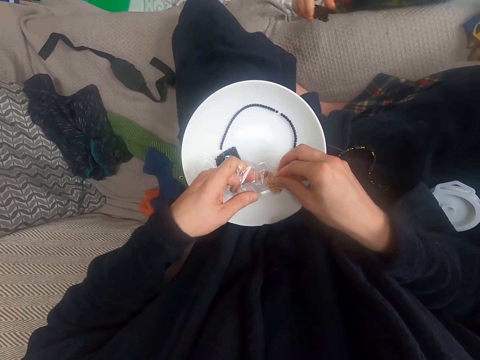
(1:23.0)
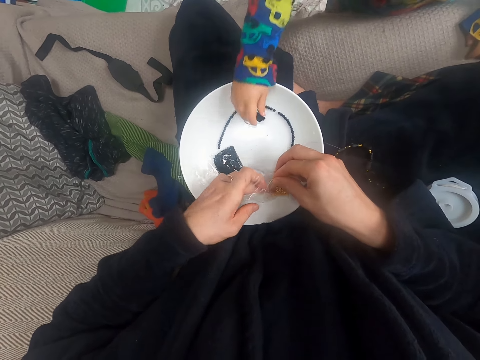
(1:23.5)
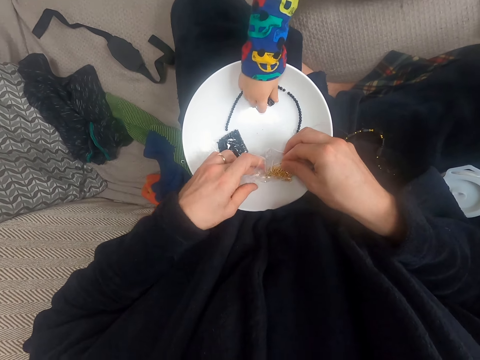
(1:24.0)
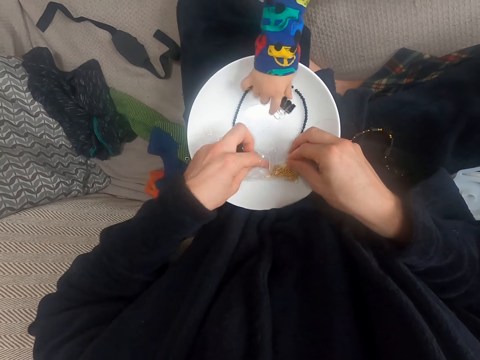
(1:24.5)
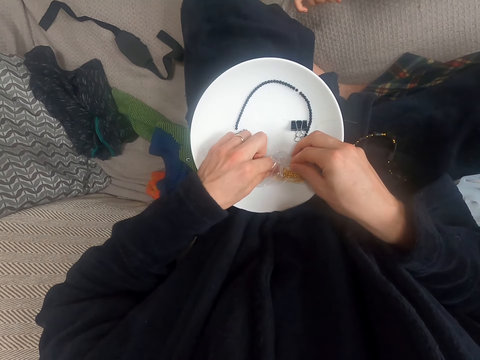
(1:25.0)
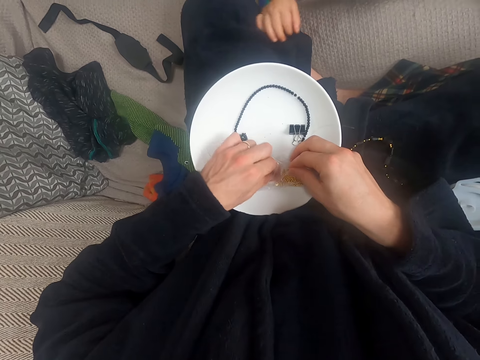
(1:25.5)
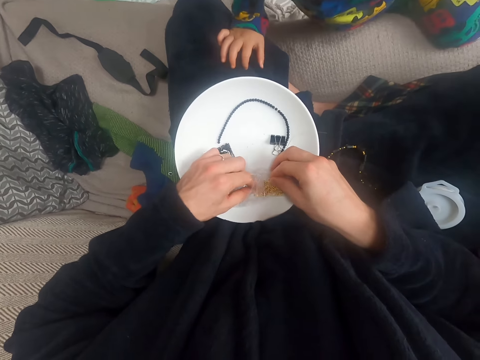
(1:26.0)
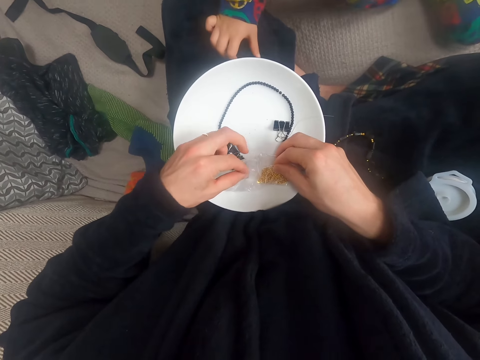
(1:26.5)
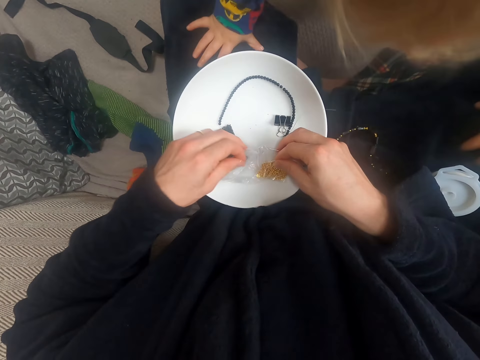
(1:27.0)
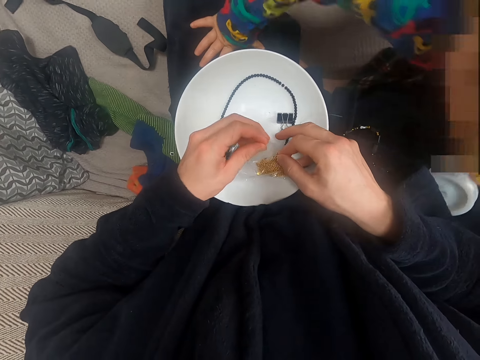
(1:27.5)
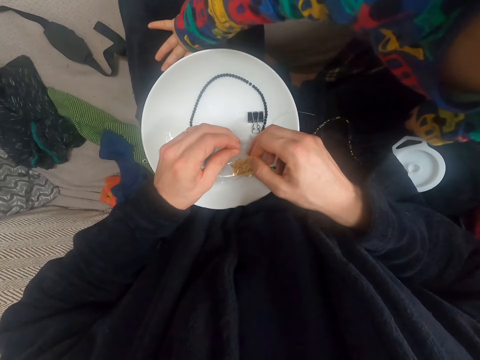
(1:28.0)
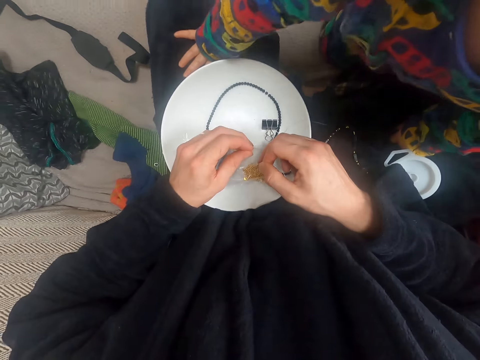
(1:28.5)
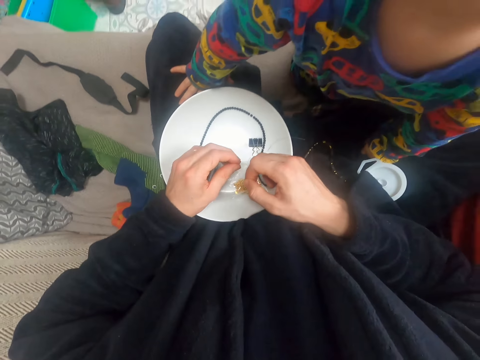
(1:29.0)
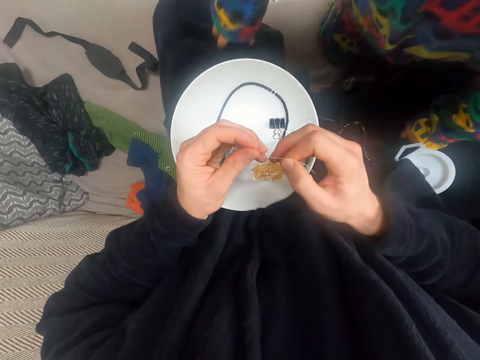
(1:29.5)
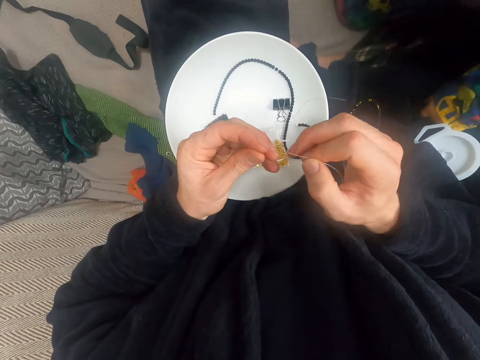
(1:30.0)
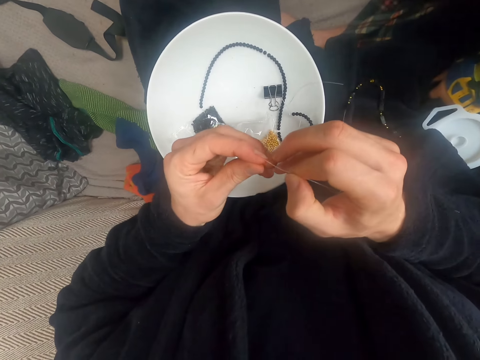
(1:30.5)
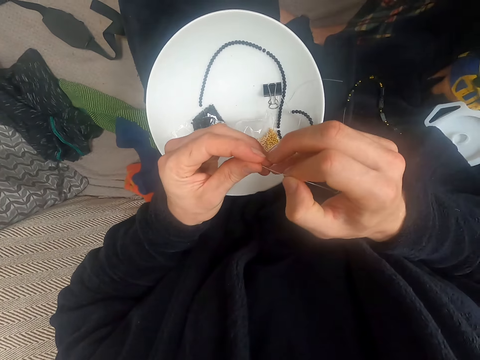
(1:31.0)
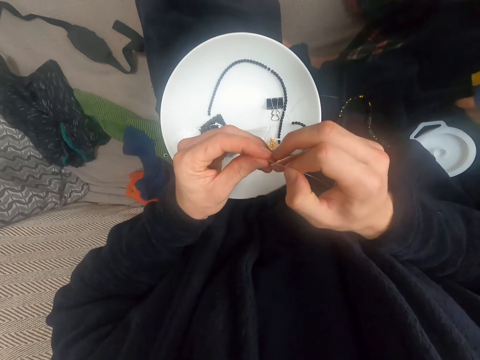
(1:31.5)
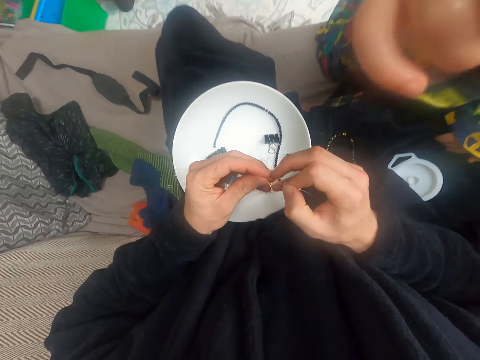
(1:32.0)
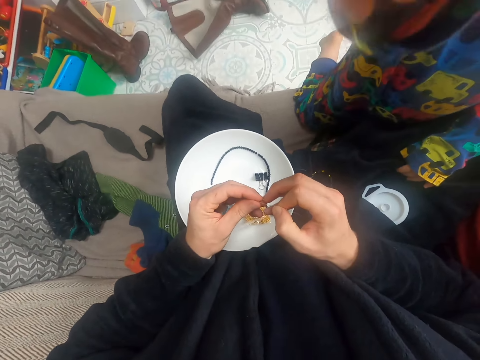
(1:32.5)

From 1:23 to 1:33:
A person puts beads on the plate. The camera wearer picks up a bead. They string the beads. They touch the beads.

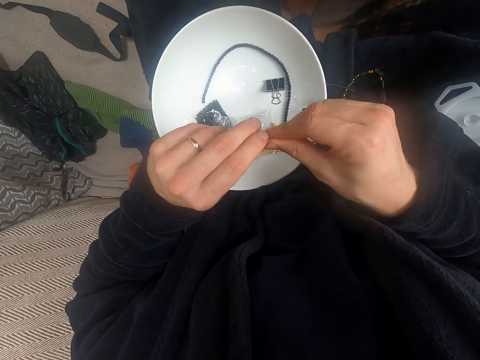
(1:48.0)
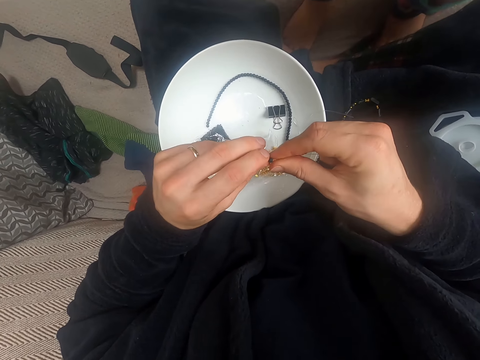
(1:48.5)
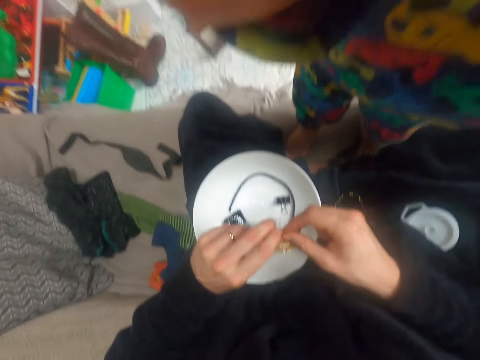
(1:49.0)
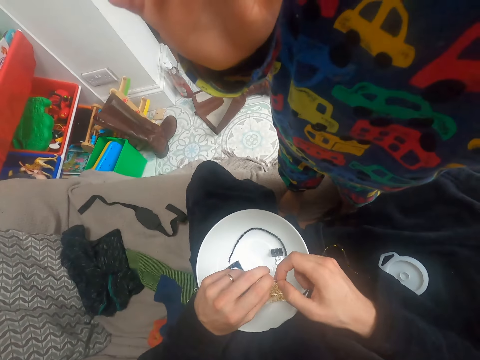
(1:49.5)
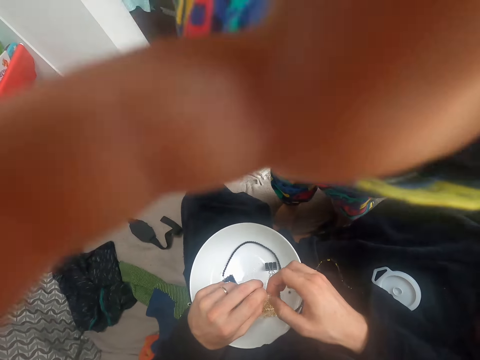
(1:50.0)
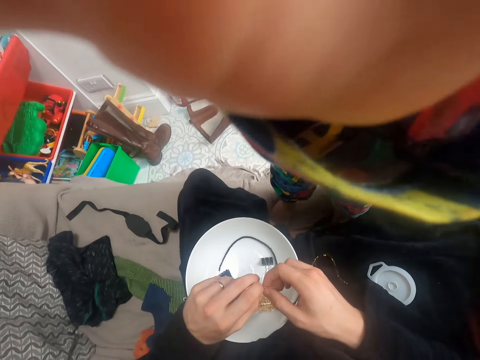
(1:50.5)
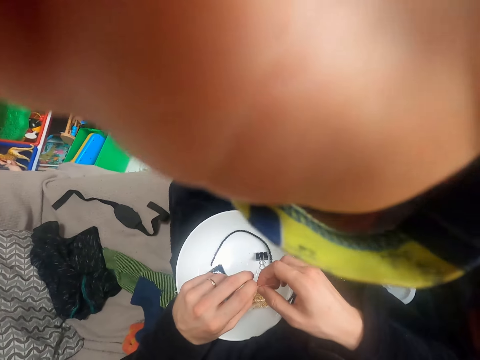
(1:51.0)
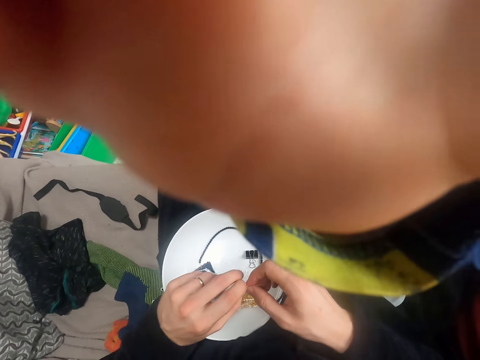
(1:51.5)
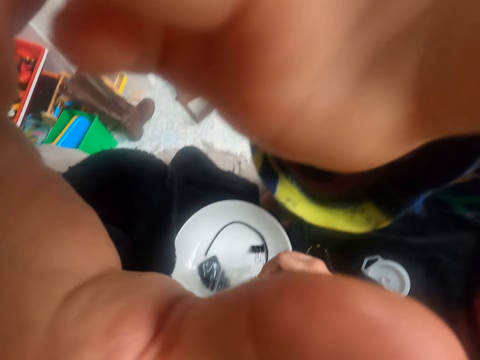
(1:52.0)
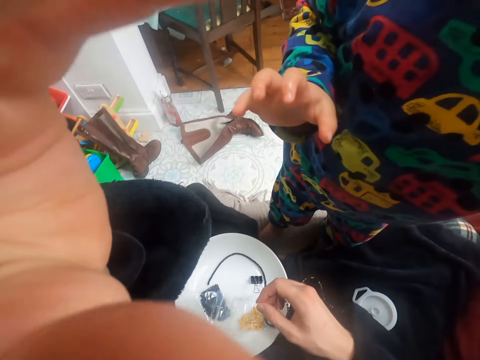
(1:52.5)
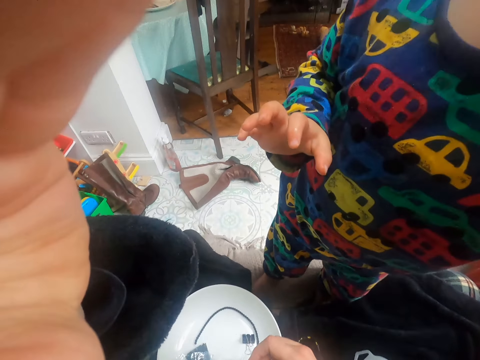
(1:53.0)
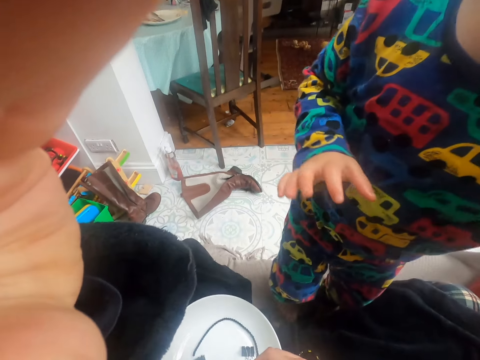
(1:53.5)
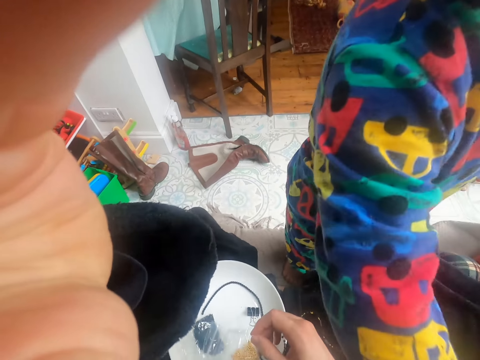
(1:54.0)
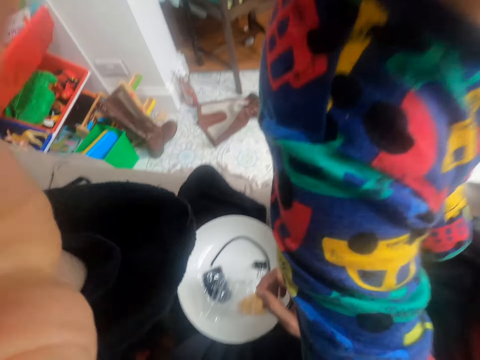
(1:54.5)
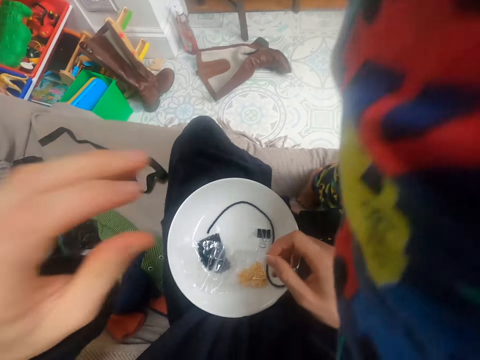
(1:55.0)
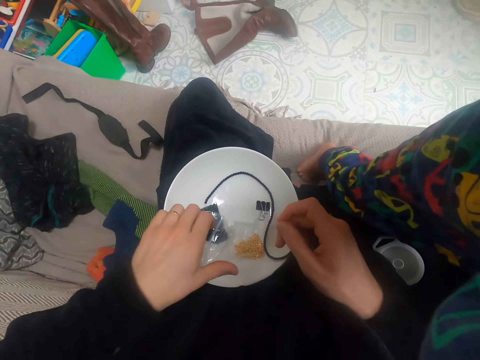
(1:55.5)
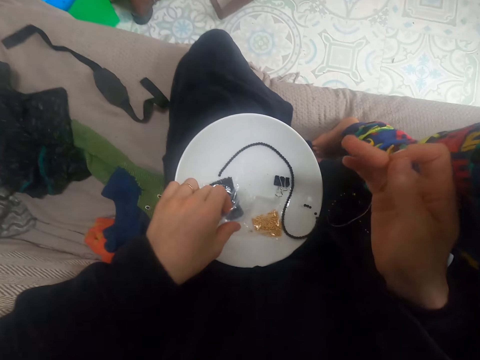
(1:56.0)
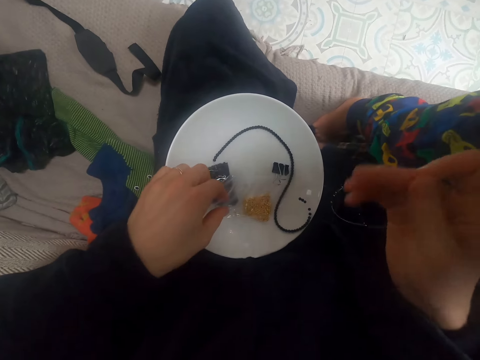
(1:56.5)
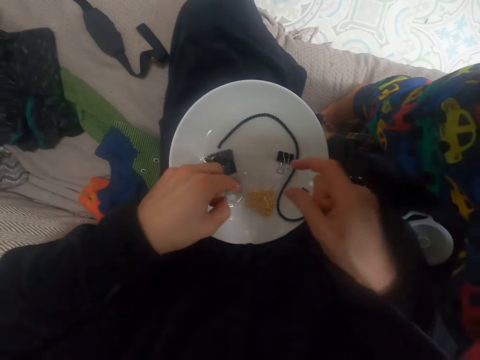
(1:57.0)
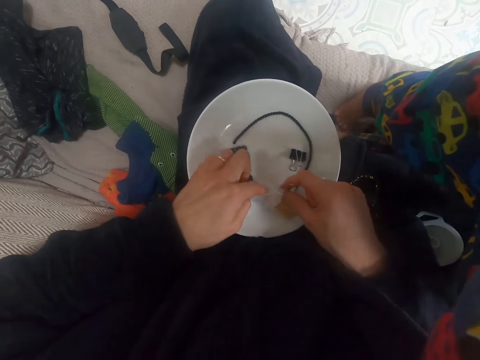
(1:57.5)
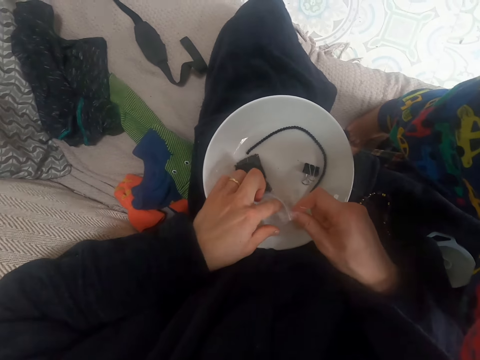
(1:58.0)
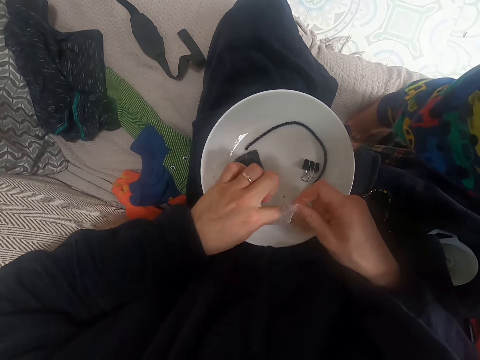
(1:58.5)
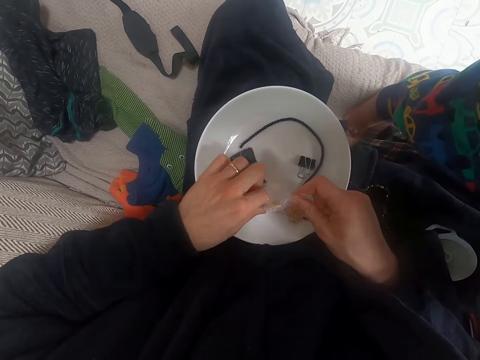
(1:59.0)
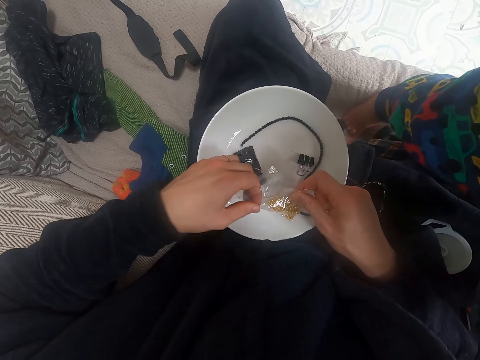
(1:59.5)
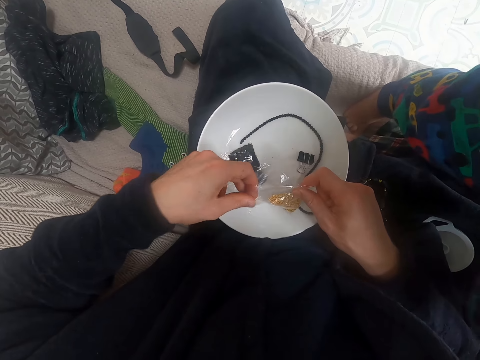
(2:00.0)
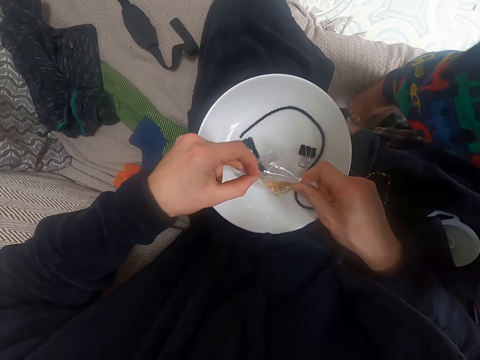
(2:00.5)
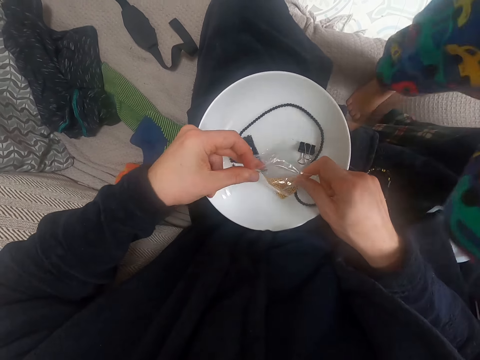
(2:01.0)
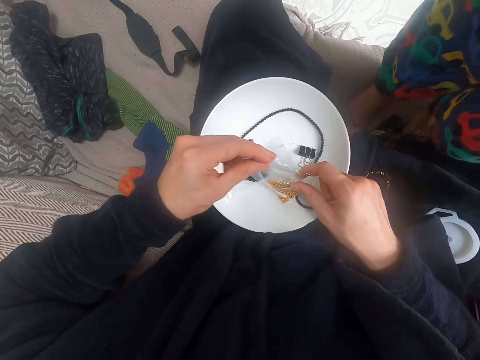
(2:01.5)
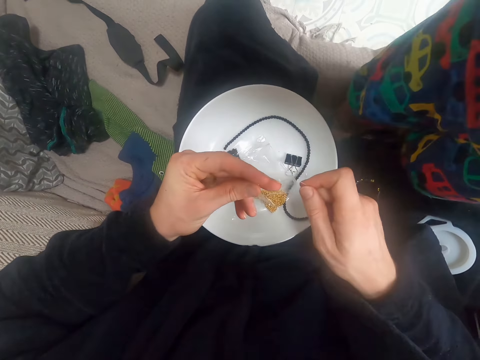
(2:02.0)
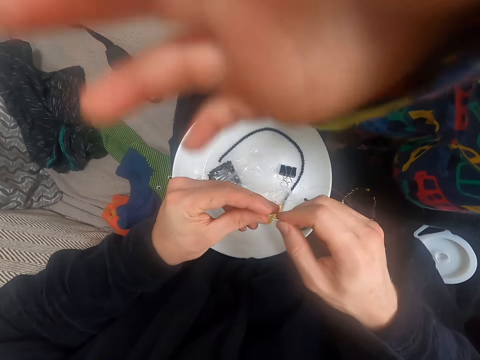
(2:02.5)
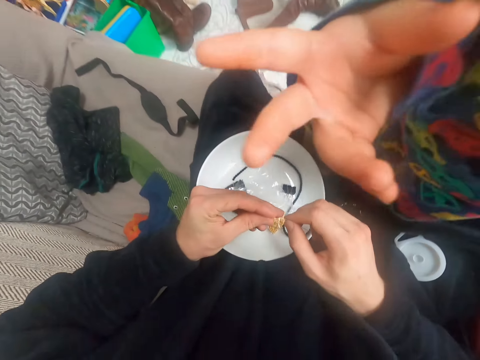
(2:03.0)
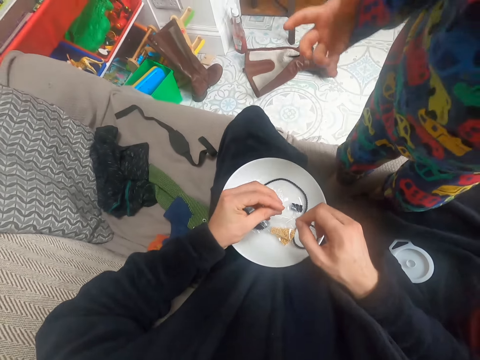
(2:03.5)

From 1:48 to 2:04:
The camera wearer talks to a baby. The baby raises their hand up. The camera wearer raises their hand up. They hold something. They open a polythene of beads. They touch the beads. They pick up a bead. They string the beads. The baby raises their hand up.
